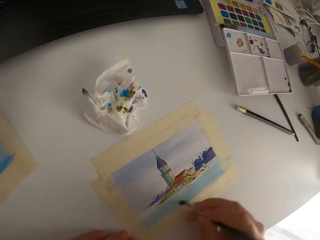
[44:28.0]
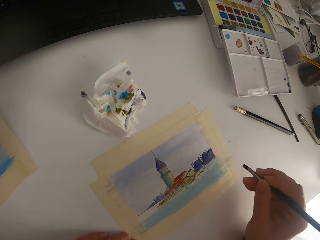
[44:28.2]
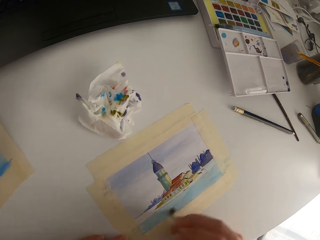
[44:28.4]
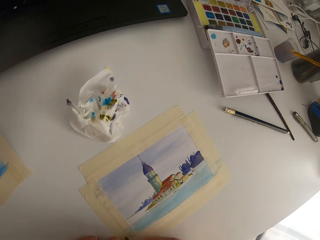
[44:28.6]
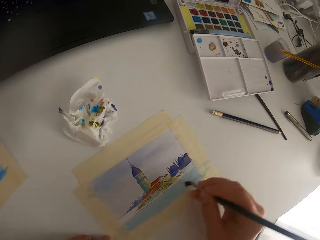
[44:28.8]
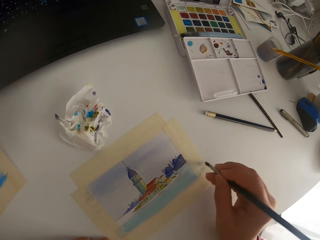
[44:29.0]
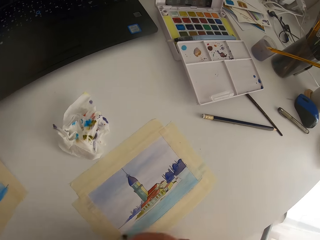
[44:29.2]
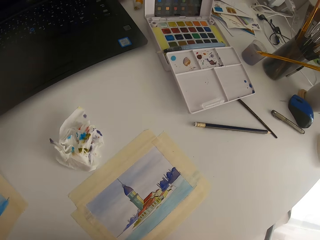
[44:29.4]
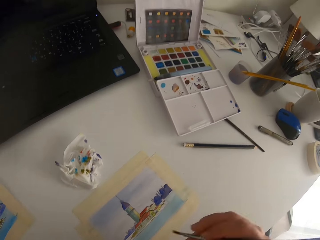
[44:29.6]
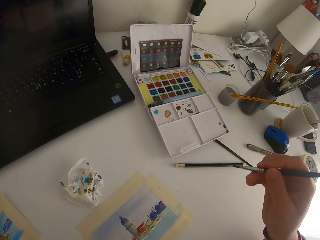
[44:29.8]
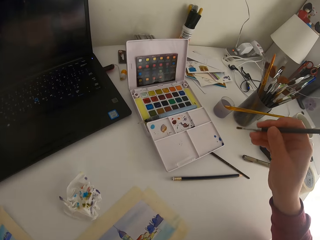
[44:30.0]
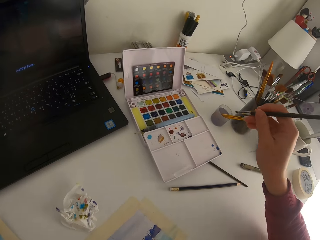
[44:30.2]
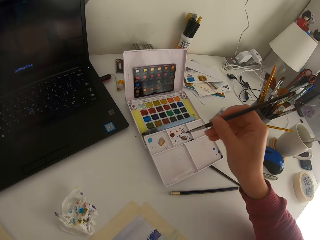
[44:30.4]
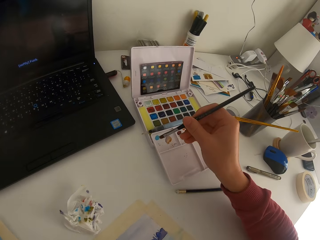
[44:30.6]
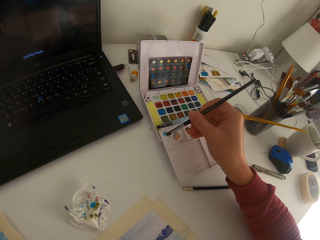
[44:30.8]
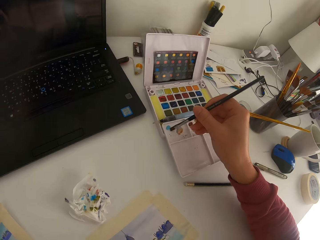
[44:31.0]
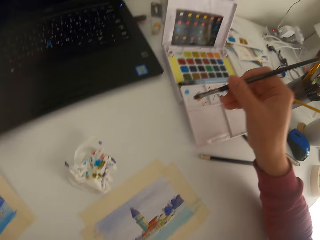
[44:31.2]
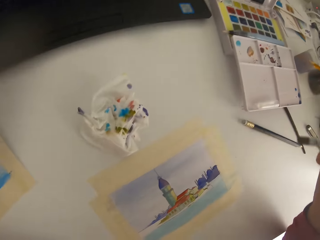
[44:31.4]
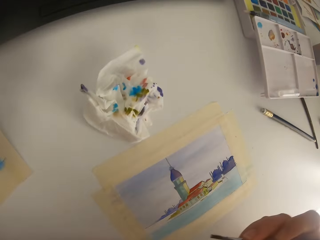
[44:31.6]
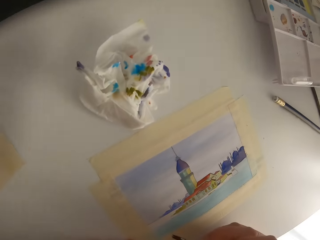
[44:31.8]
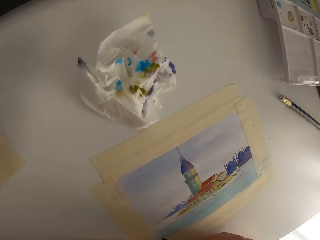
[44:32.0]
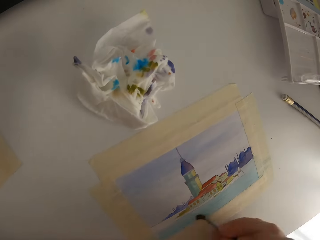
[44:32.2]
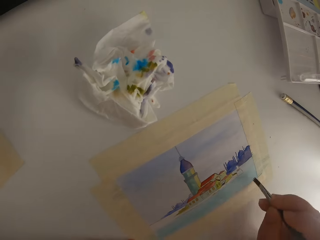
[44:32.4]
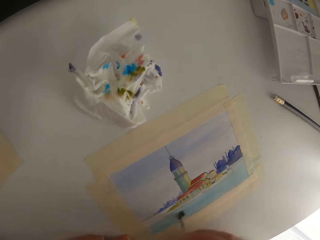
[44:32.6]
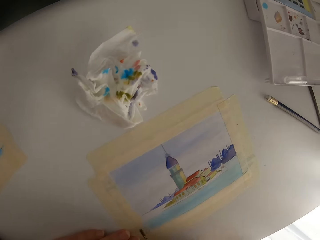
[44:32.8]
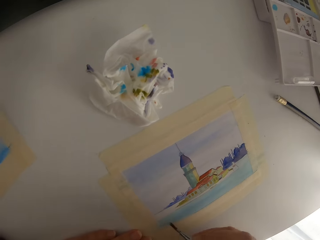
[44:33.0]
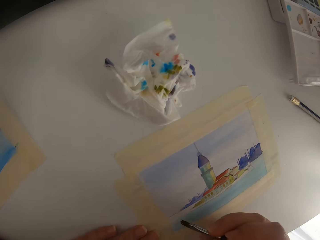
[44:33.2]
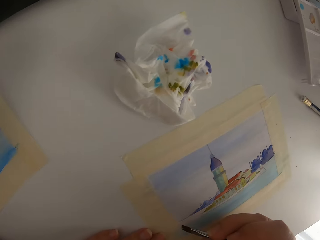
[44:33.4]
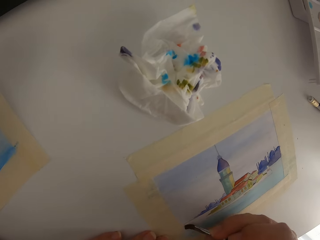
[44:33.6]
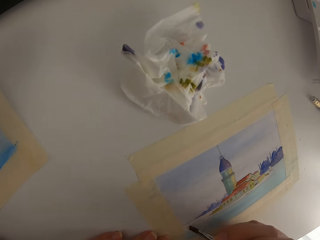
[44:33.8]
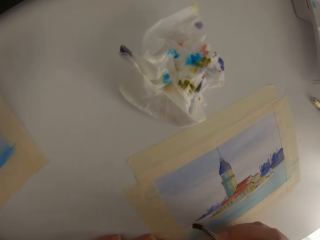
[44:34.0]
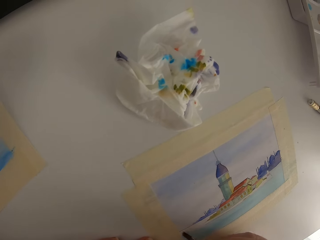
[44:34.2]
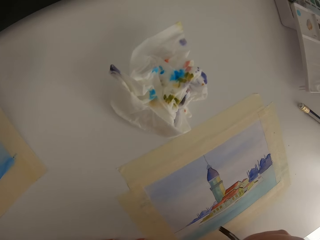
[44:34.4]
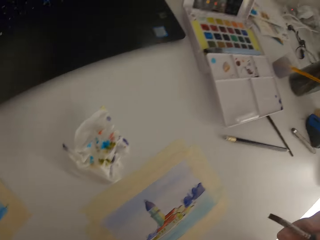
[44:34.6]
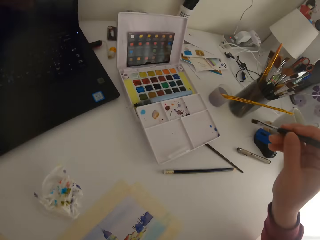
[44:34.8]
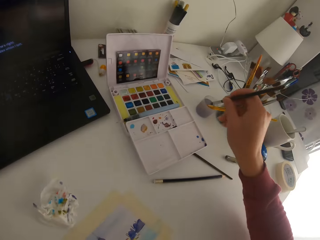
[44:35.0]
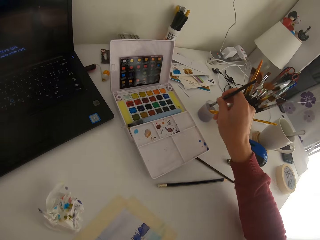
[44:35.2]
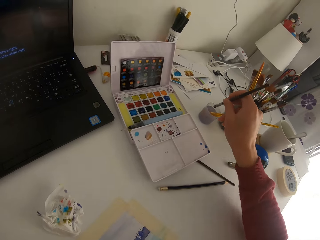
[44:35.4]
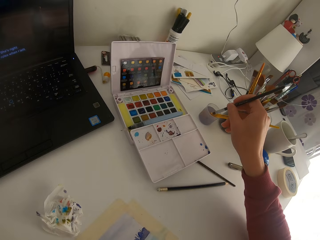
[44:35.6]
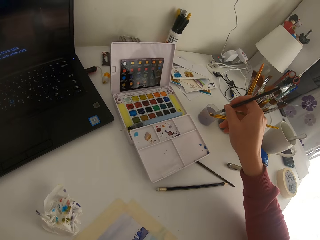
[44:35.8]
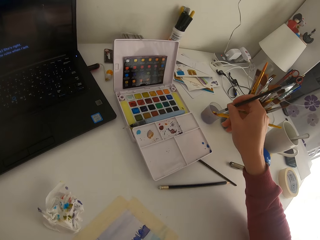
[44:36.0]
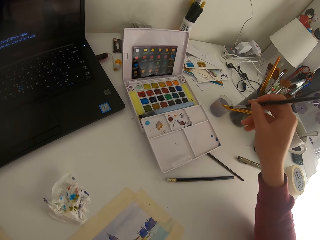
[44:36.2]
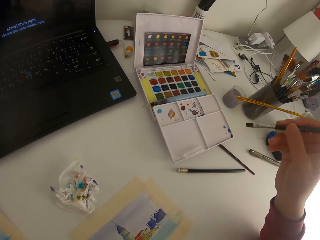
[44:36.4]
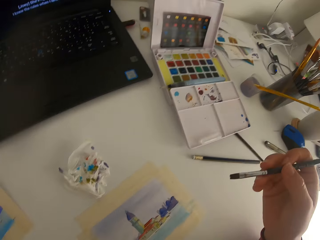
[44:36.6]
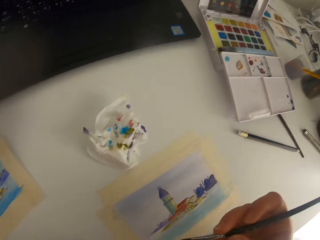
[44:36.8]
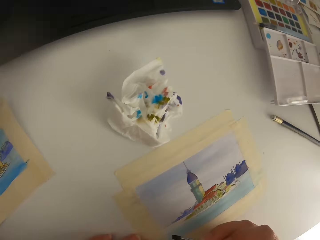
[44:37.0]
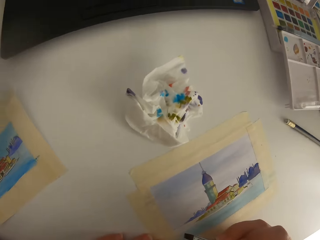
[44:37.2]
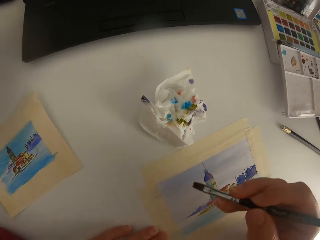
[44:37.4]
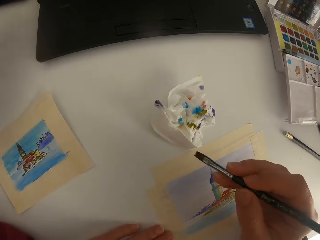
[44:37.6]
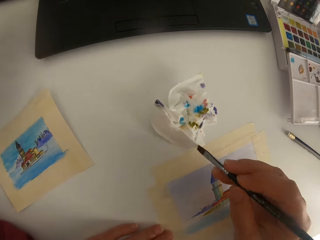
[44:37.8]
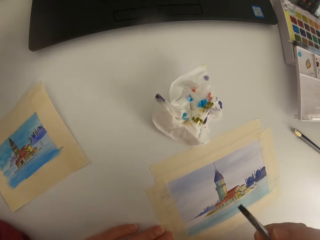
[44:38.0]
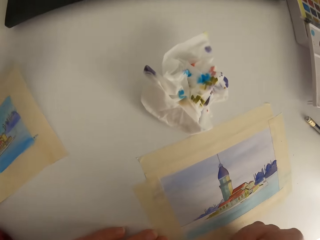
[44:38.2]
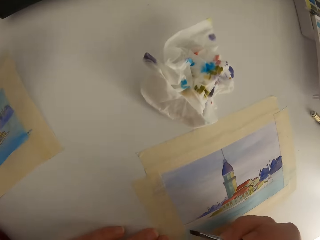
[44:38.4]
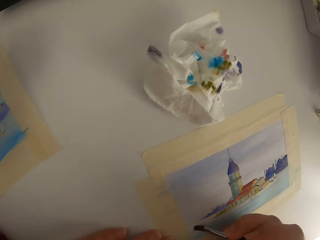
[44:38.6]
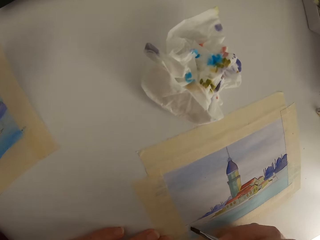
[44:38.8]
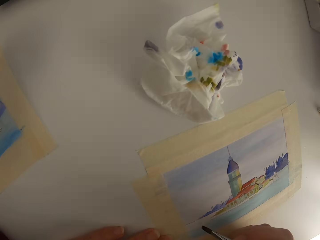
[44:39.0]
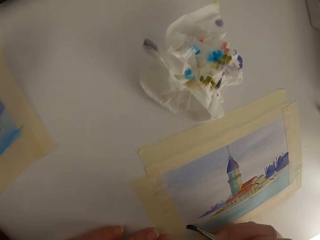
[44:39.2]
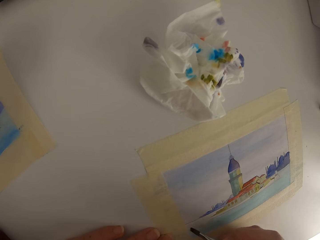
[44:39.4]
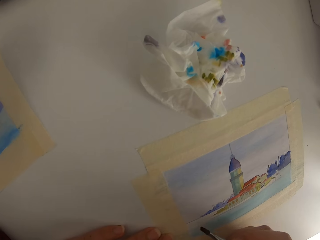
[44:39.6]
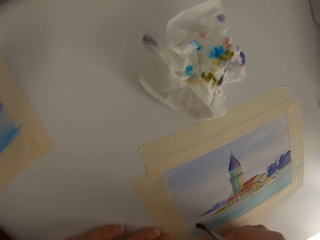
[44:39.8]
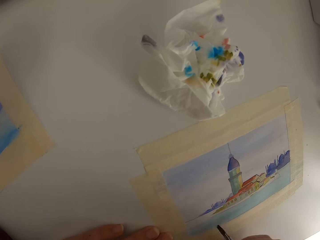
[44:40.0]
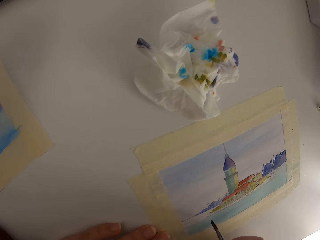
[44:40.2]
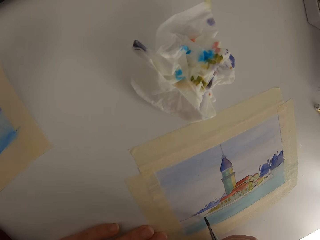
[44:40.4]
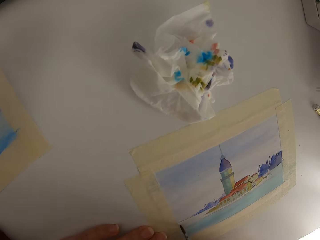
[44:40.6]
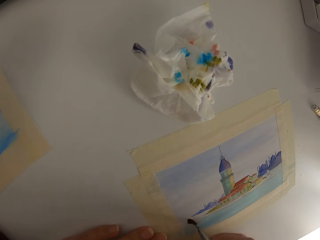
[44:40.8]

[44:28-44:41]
The camera wearer paints on the paper. They paint on the paint palette. They paint on the paper. They dip the paint brush in the ink. They wipe the brush on the tissue paper.

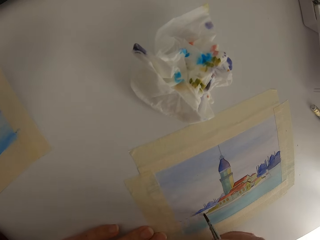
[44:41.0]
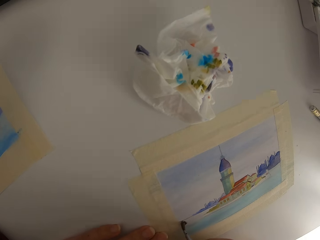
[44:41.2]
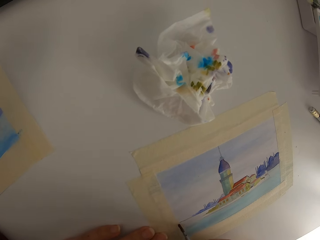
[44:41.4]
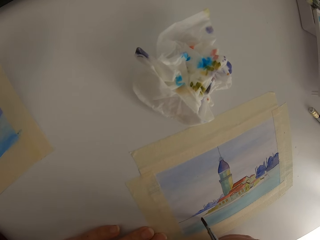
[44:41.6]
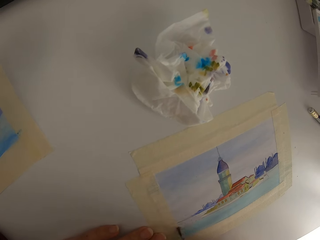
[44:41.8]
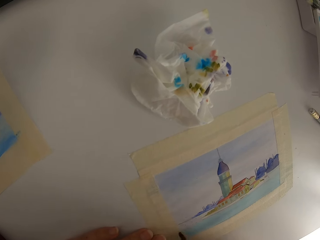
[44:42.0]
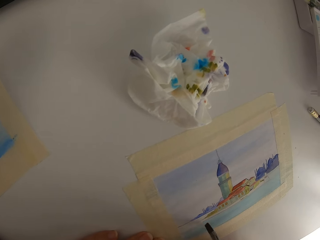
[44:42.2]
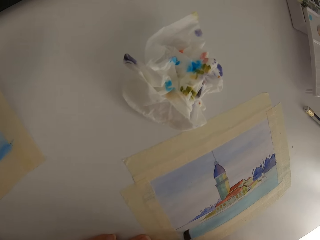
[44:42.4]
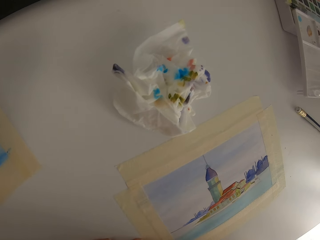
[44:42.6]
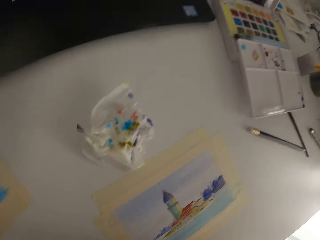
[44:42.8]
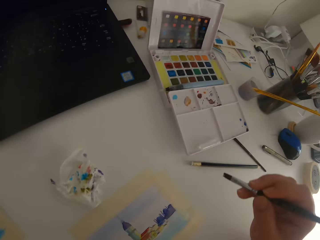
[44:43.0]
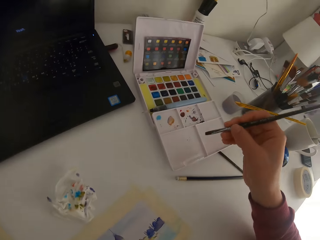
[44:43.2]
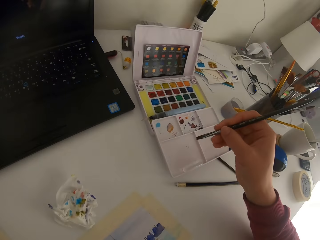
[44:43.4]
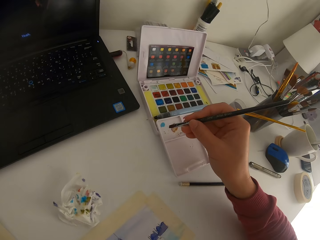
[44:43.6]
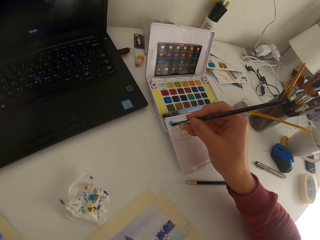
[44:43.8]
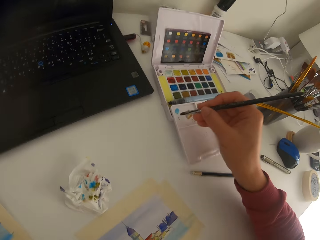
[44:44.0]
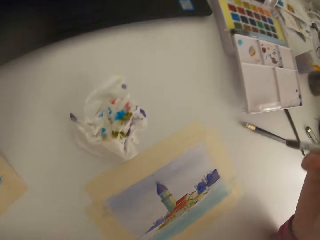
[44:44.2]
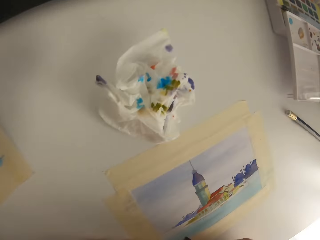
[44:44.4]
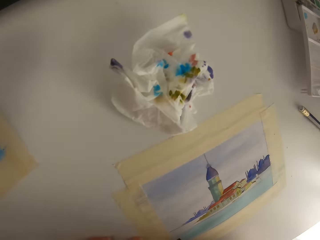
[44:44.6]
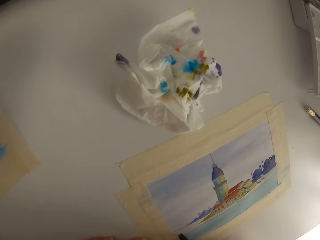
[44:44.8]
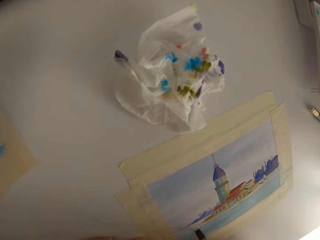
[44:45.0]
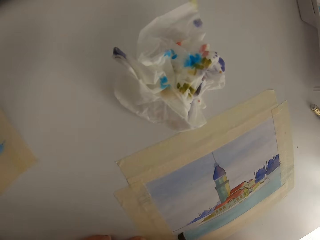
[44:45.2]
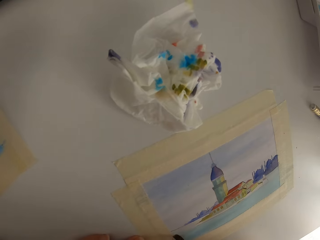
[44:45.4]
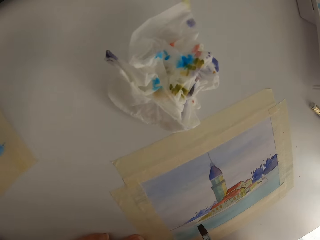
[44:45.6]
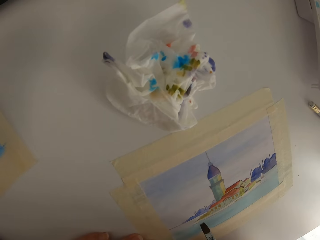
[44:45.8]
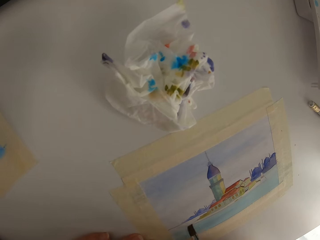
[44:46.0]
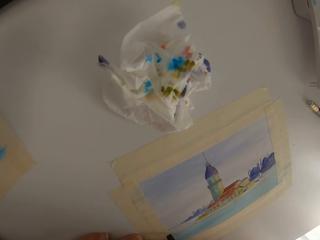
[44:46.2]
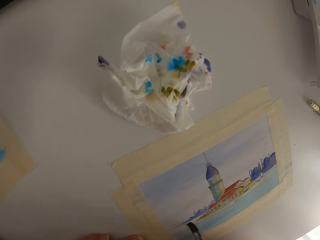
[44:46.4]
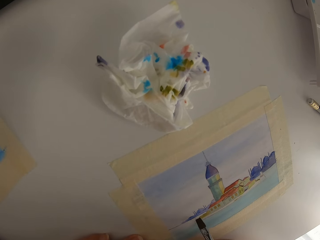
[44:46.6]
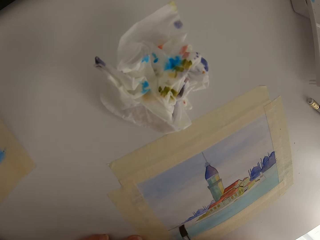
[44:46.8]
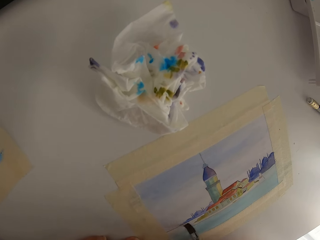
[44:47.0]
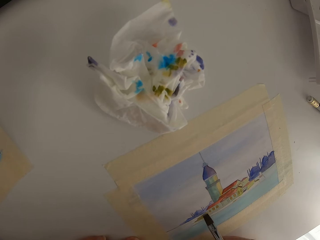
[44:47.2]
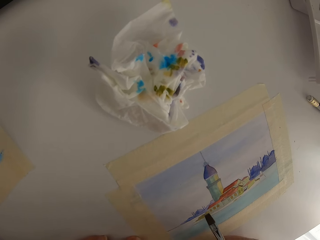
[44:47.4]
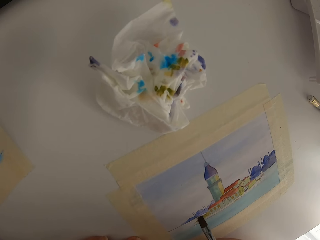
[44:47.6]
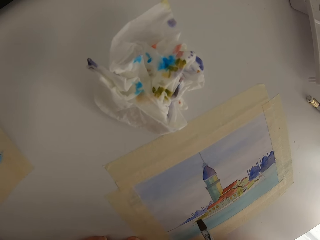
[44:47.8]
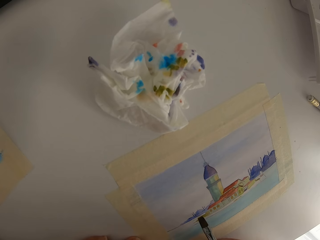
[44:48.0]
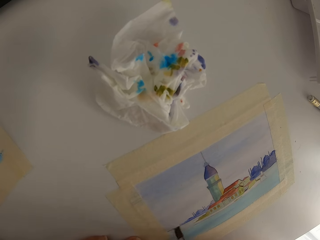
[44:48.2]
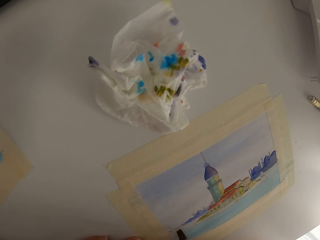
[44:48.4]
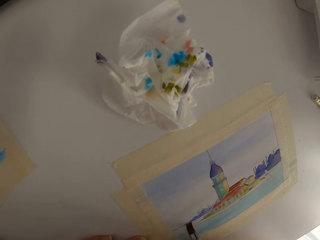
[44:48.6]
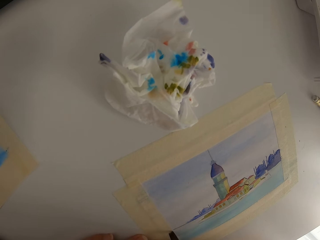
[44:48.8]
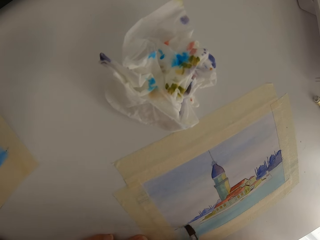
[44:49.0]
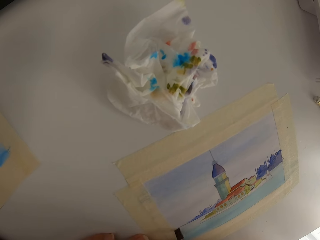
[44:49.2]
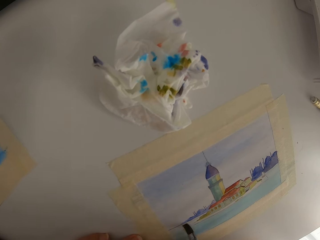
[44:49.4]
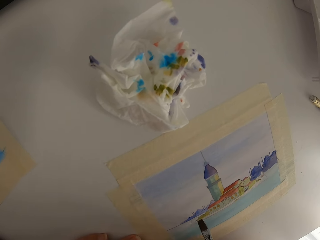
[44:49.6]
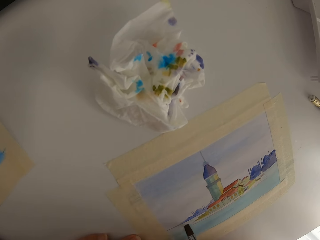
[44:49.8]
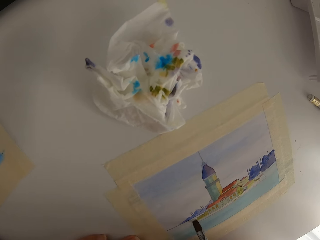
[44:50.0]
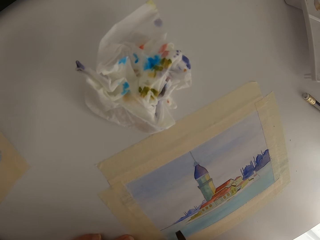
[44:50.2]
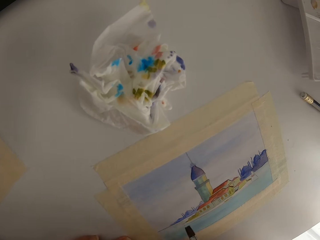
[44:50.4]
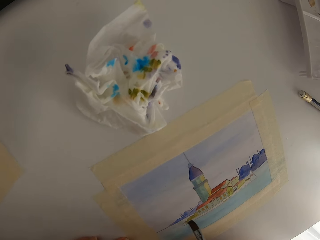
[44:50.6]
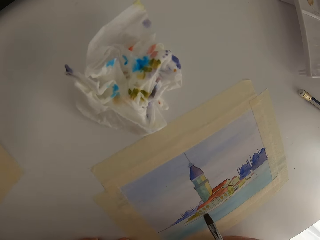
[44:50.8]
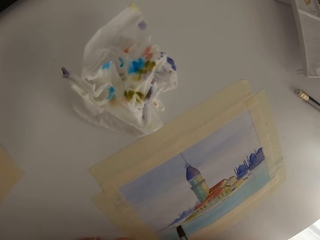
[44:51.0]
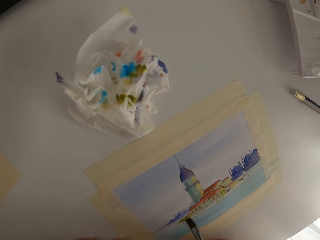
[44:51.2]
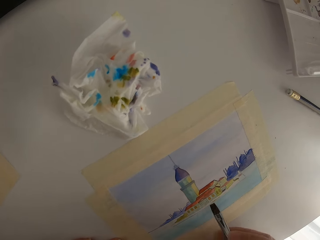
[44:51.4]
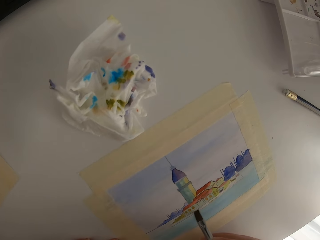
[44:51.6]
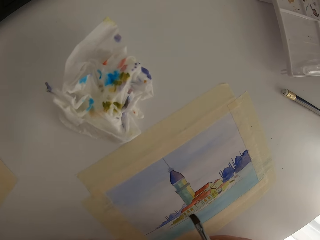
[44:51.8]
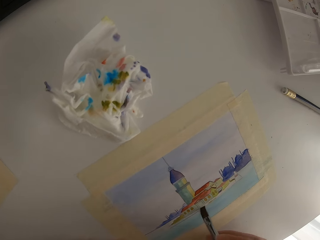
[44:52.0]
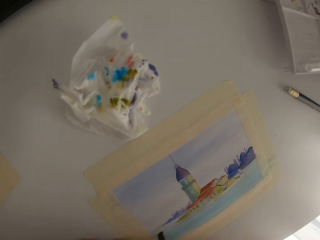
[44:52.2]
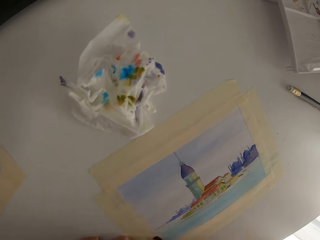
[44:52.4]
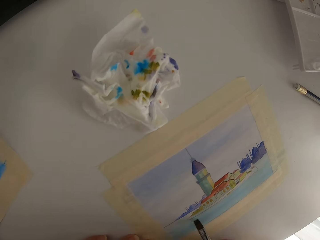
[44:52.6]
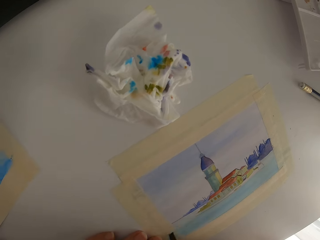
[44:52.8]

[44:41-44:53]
The camera wearer paints on the paper. They paint on the paint palette.
